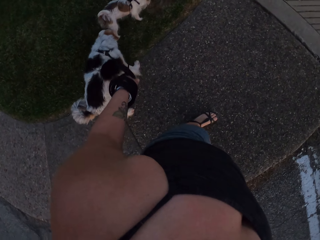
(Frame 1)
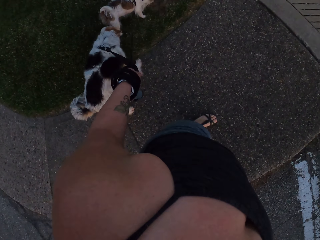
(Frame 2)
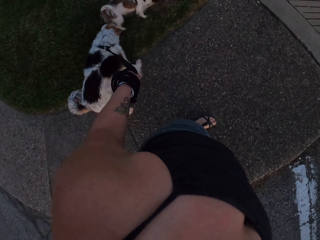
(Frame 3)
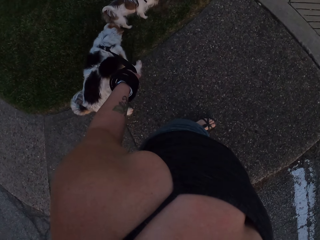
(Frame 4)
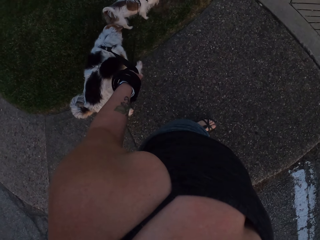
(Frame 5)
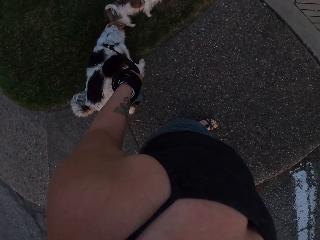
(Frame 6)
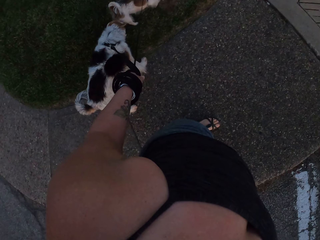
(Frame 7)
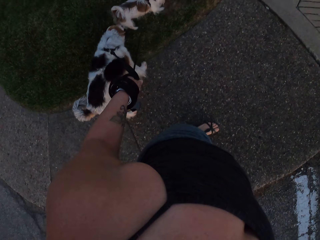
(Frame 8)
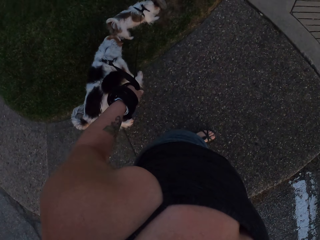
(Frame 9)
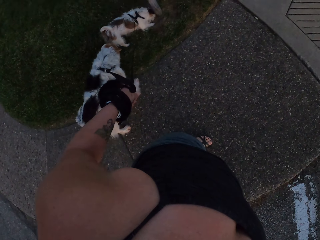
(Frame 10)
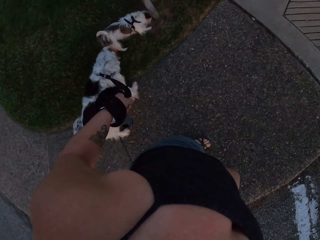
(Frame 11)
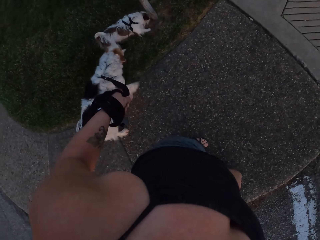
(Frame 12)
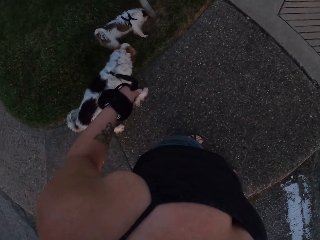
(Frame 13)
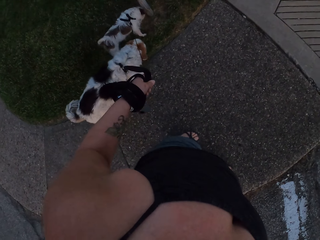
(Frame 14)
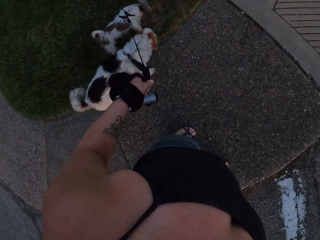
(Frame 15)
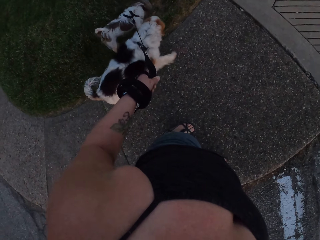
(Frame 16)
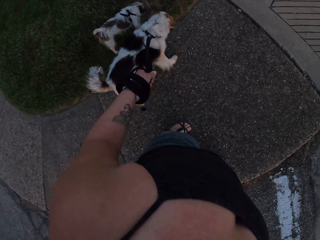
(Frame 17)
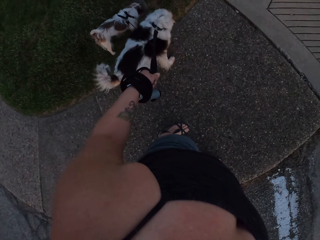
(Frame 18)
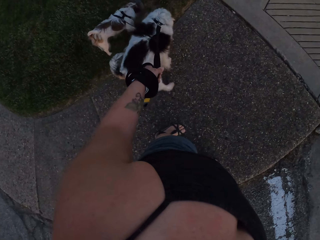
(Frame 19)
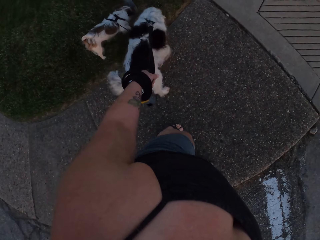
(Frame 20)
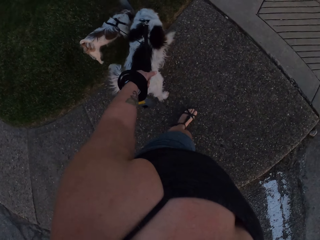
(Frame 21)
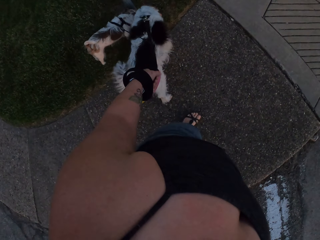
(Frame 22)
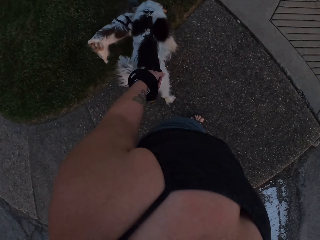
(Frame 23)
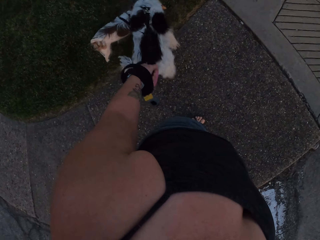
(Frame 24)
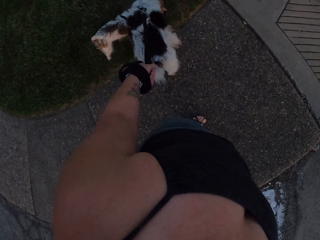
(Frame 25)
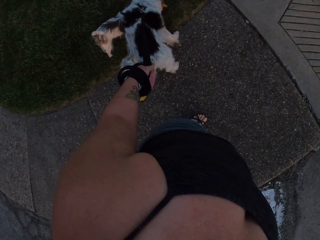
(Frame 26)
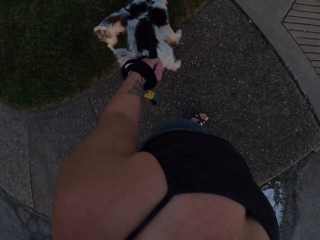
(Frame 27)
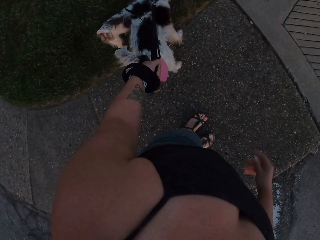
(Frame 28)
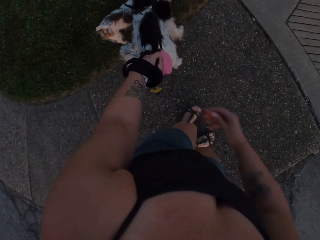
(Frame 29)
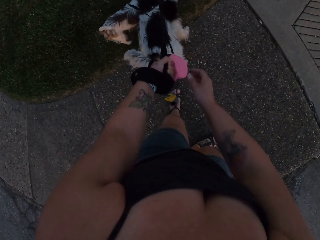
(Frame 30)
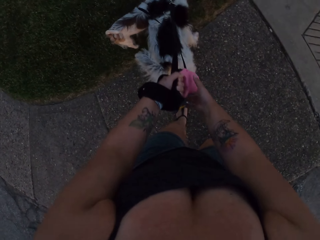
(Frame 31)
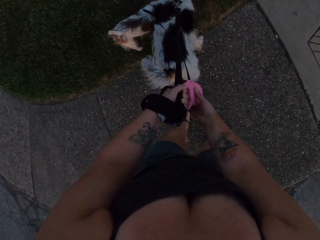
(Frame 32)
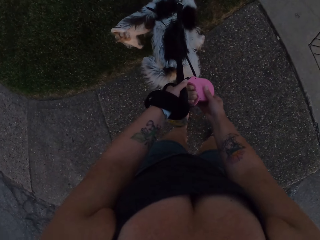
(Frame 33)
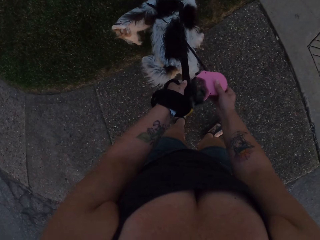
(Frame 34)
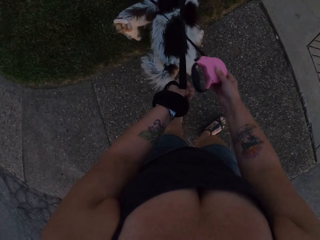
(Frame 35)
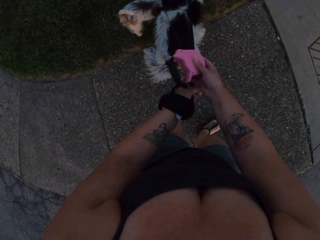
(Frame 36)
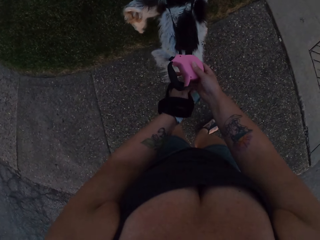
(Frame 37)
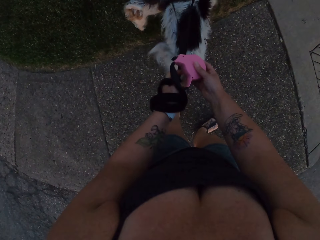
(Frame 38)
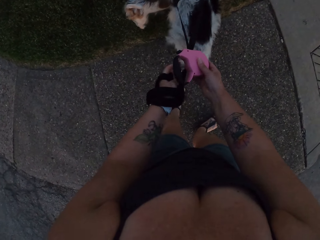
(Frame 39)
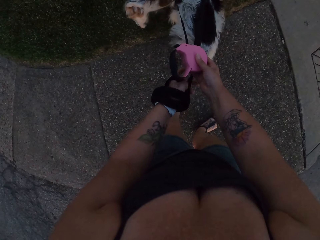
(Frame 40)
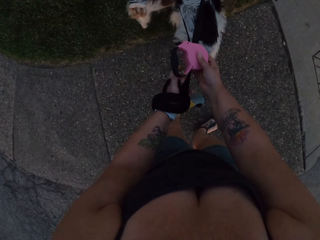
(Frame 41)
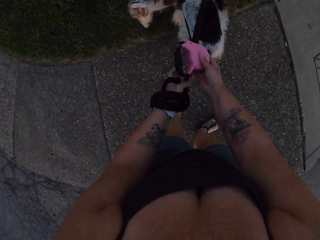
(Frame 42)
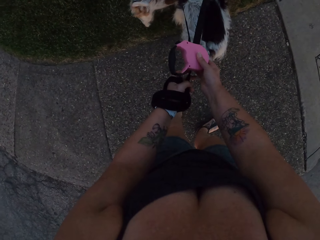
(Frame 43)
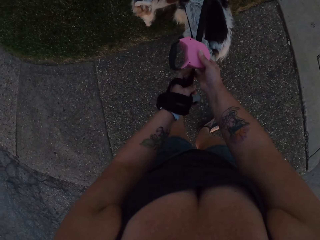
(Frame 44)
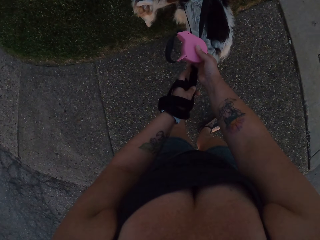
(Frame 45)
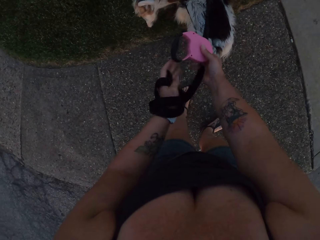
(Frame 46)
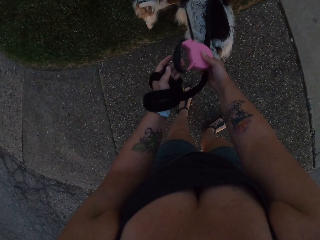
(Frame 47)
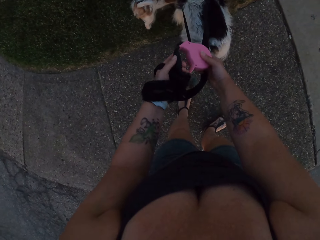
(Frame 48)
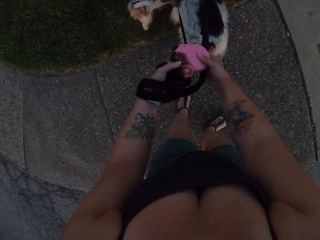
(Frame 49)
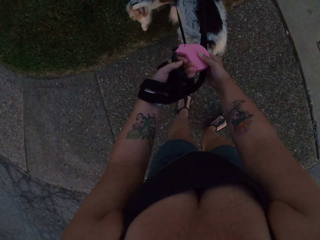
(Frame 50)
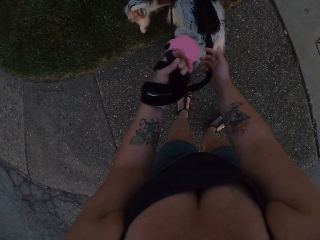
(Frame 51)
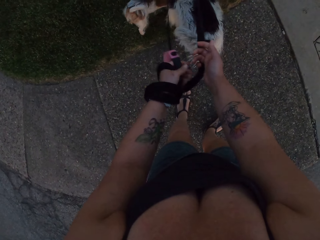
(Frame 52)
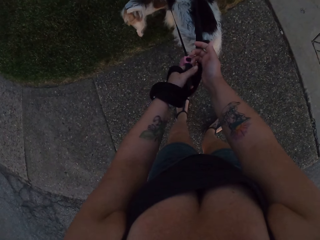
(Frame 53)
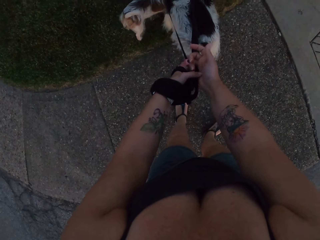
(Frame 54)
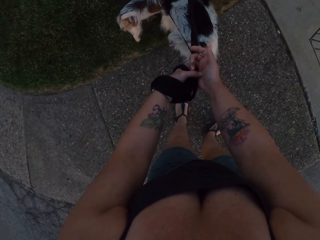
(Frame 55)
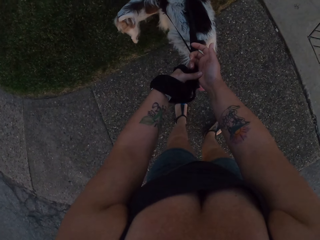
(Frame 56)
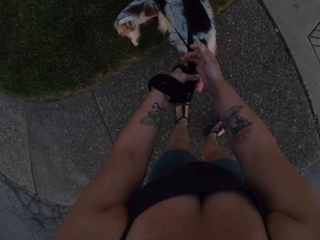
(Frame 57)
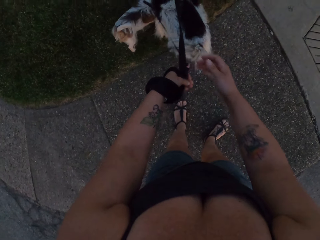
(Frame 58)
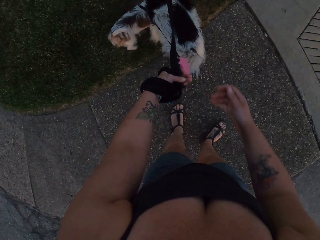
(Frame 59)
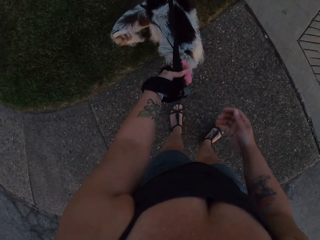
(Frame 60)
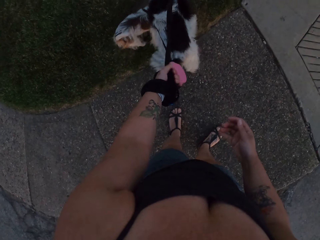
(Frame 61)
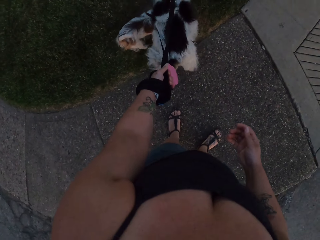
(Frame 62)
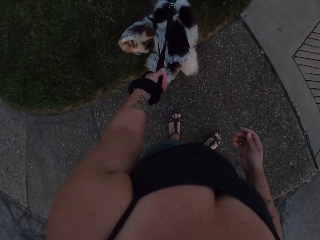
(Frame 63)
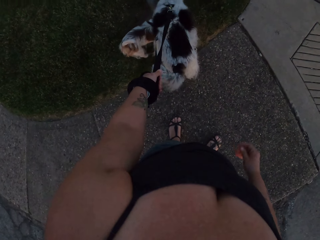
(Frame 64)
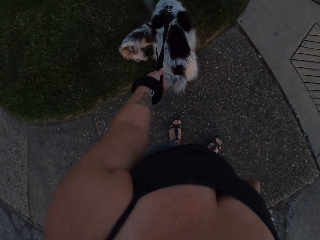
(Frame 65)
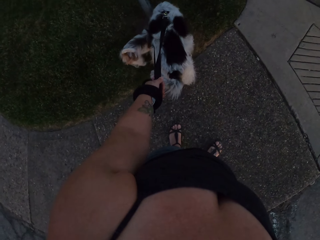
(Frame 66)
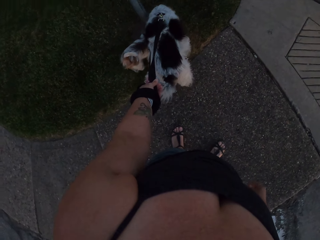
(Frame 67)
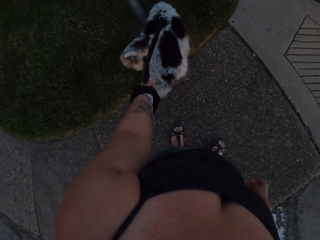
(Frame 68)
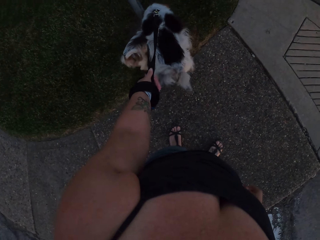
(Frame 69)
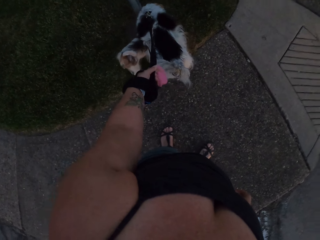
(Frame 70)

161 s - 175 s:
The camera wearer stands on the road with dogs. She stares at the dogs on the road. She takes the dog leash with her right hand. She takes the dog leash with her left hand.

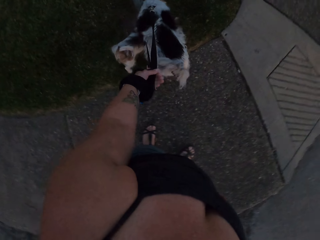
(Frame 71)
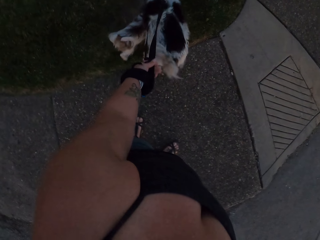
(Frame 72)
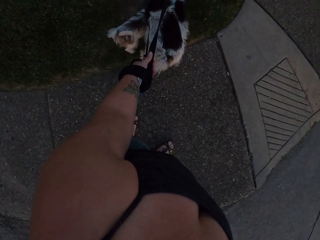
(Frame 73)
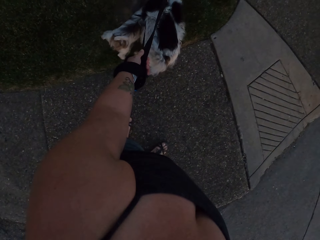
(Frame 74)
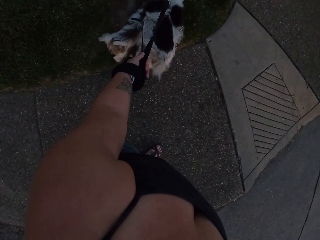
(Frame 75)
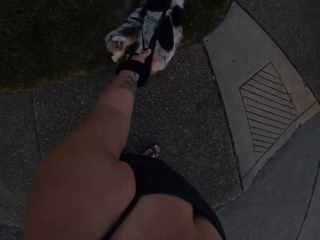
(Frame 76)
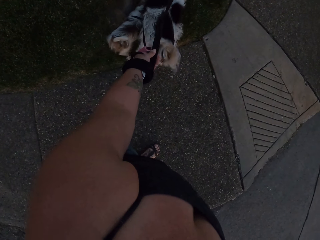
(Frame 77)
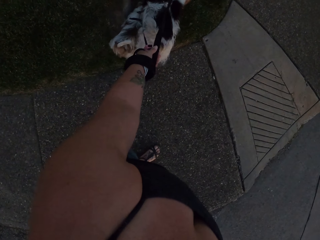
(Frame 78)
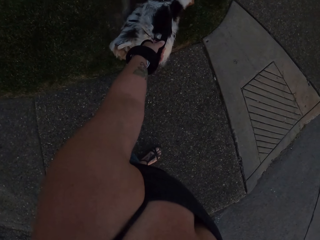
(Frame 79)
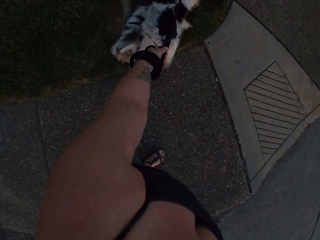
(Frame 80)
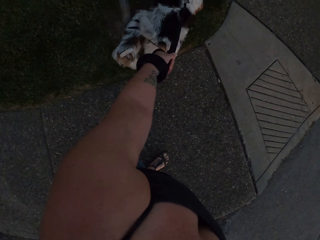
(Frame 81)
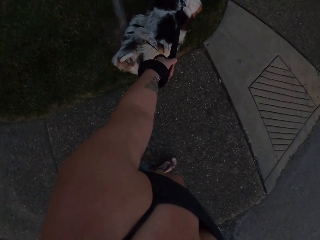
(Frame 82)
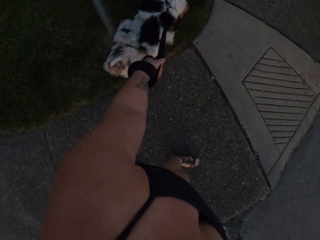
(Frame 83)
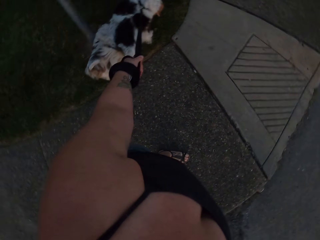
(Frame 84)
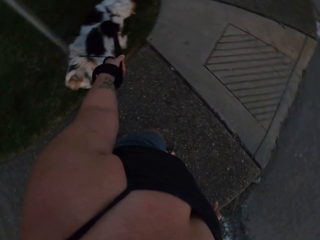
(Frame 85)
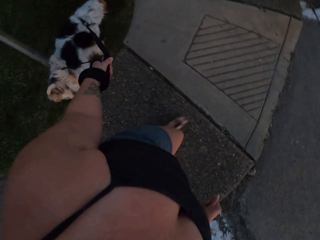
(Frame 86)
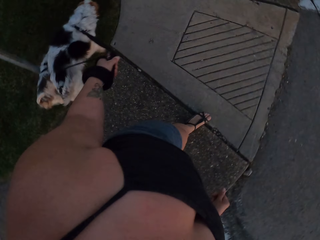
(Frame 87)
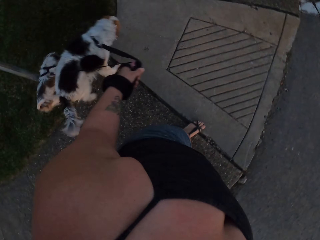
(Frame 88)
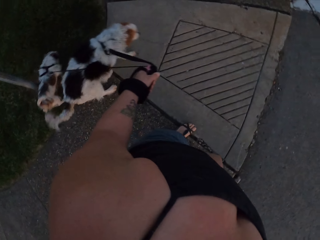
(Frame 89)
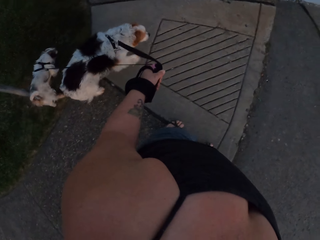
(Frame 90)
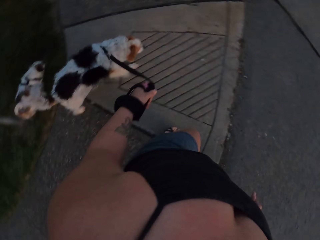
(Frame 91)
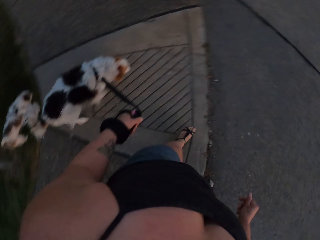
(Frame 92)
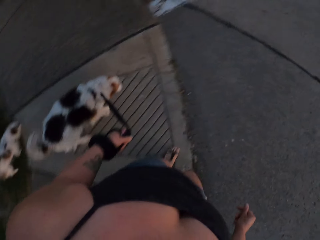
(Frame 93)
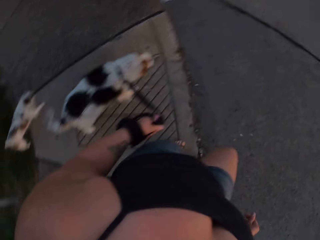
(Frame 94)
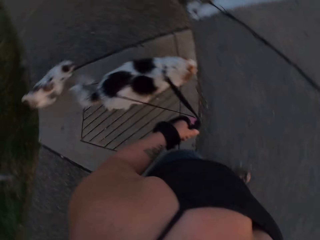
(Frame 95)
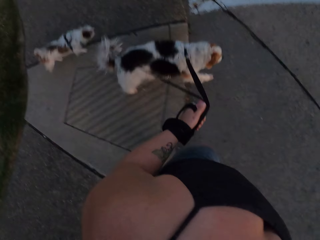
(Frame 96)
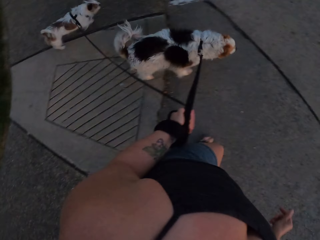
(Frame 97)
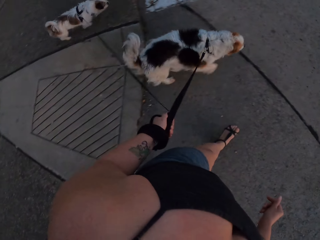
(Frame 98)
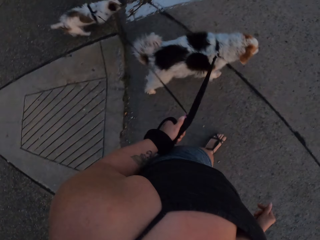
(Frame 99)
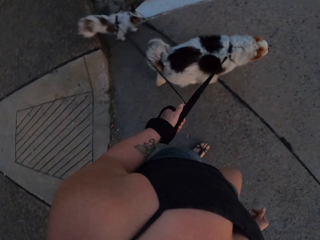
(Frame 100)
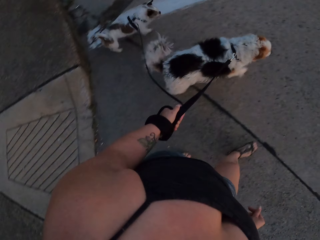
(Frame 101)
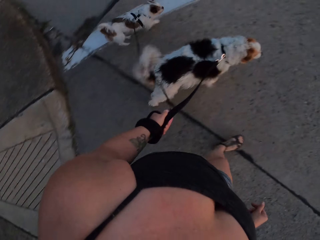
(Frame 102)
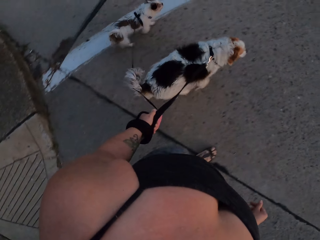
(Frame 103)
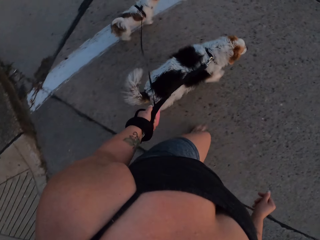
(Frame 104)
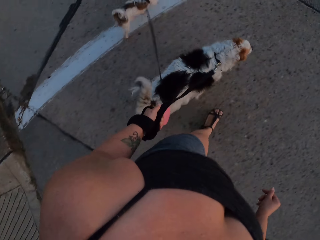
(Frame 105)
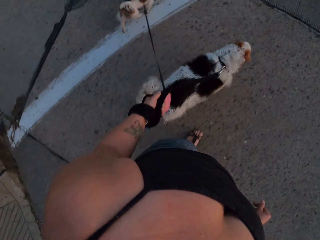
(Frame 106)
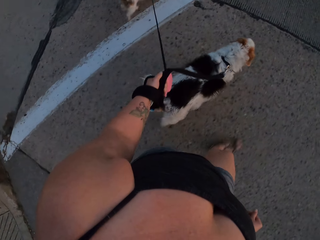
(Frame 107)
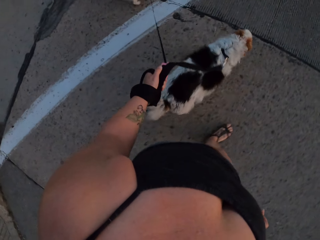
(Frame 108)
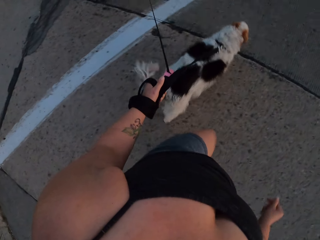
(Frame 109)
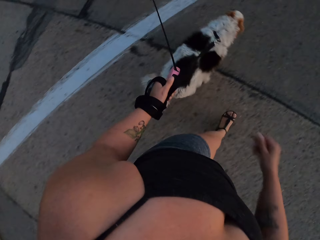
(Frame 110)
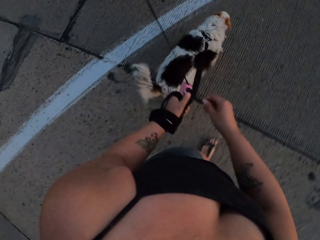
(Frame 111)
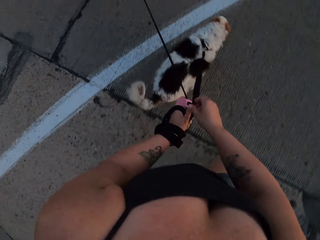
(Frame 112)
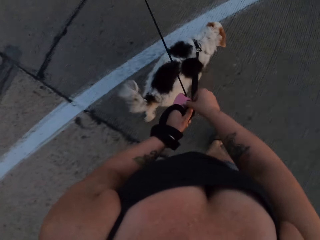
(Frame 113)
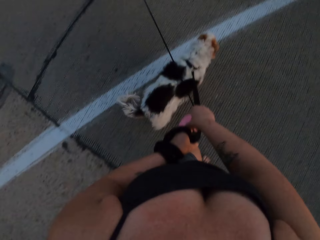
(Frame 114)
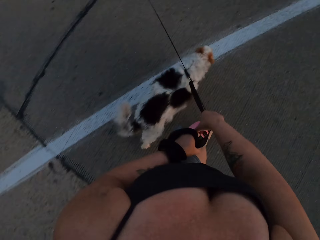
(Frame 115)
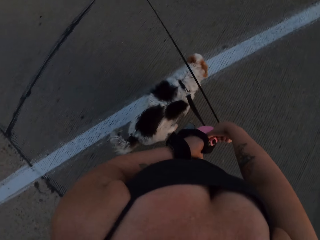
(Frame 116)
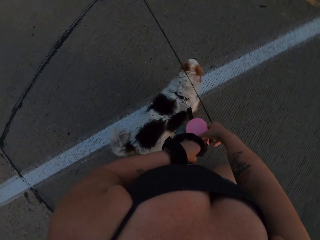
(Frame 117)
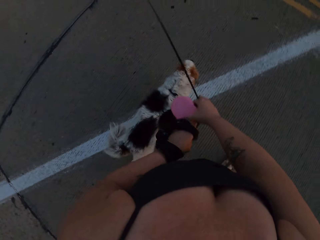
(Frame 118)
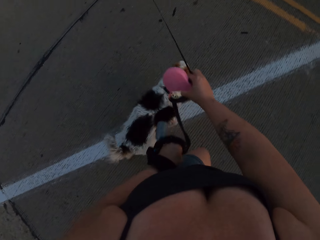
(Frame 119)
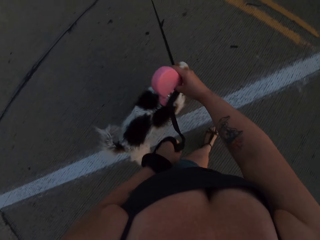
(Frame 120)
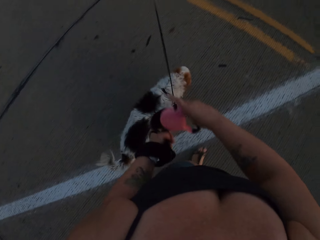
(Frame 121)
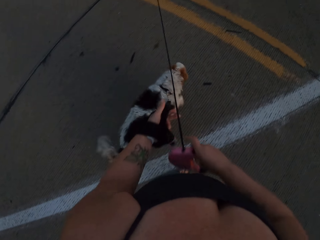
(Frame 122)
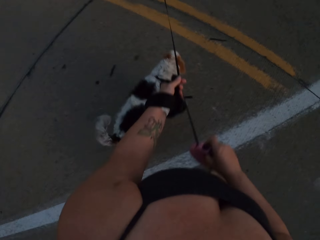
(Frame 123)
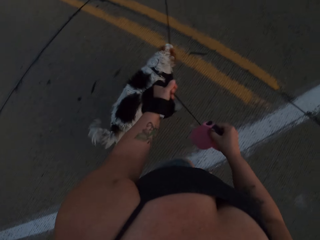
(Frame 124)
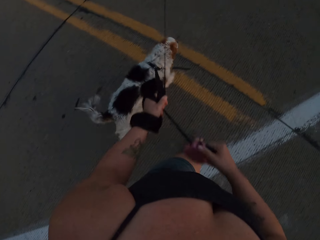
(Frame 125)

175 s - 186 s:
The camera wearer walks with her dogs on the road. She takes the dog leash with her right hand.
